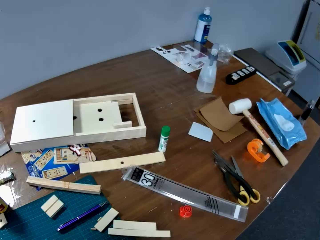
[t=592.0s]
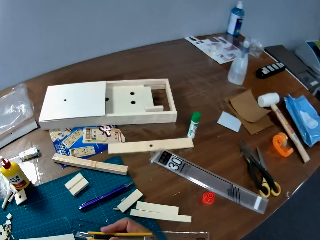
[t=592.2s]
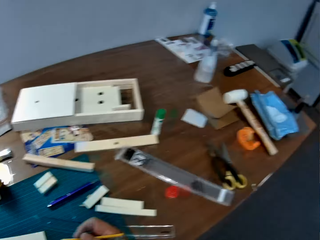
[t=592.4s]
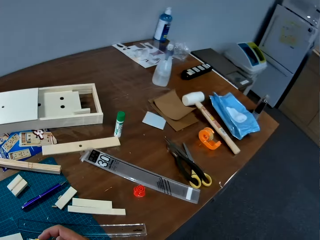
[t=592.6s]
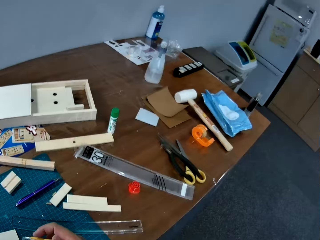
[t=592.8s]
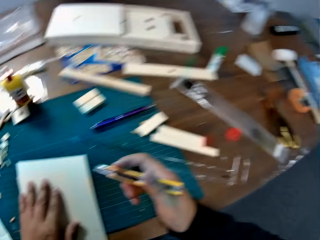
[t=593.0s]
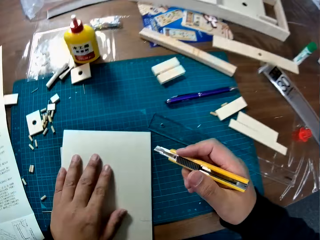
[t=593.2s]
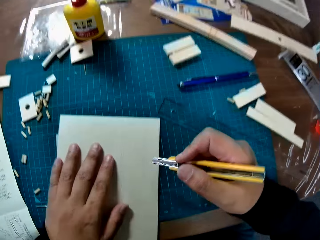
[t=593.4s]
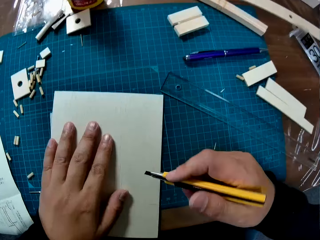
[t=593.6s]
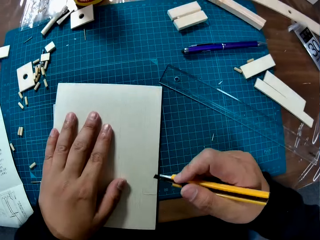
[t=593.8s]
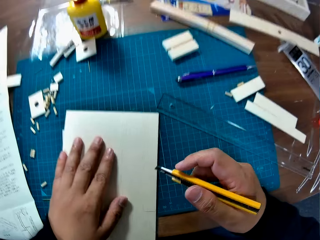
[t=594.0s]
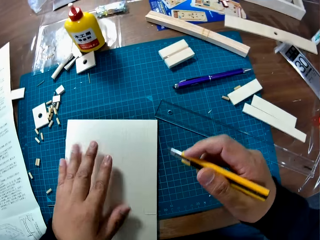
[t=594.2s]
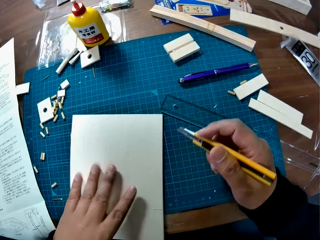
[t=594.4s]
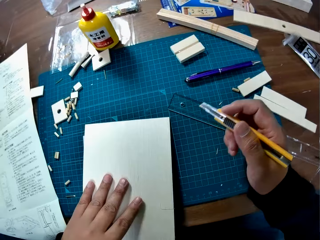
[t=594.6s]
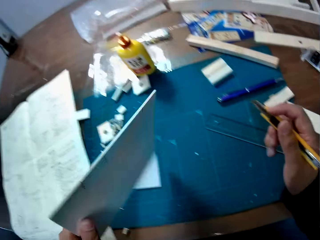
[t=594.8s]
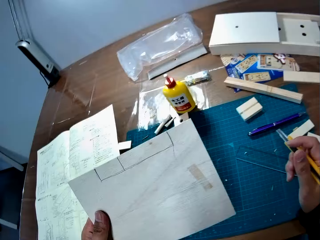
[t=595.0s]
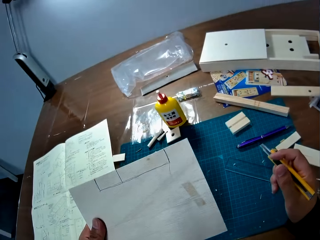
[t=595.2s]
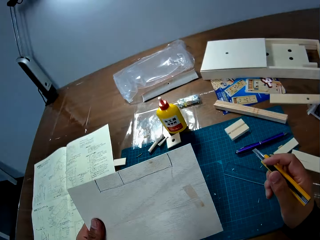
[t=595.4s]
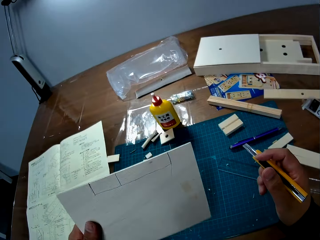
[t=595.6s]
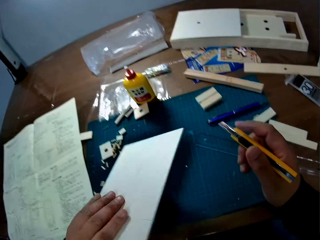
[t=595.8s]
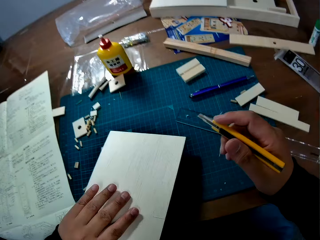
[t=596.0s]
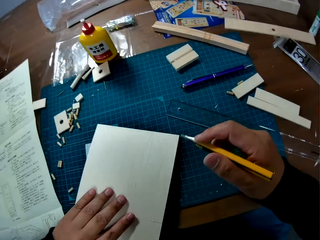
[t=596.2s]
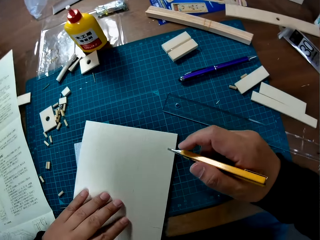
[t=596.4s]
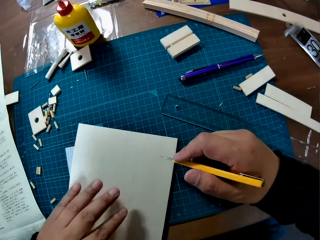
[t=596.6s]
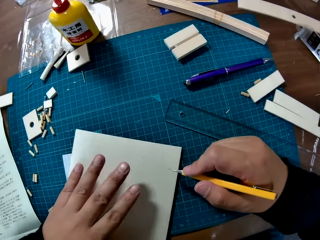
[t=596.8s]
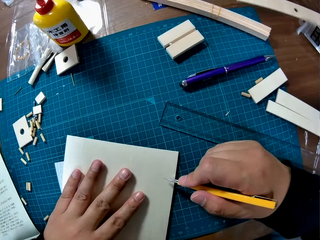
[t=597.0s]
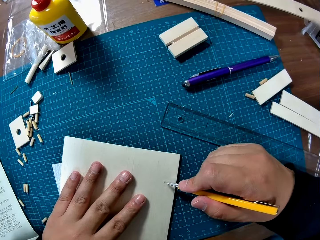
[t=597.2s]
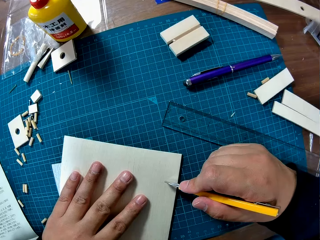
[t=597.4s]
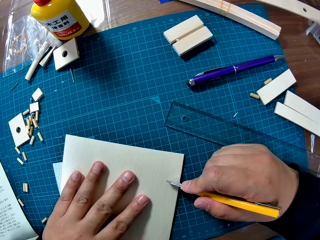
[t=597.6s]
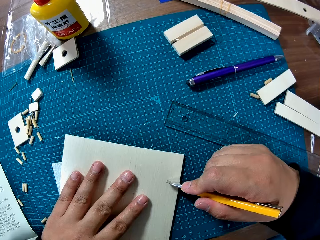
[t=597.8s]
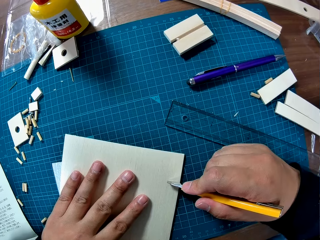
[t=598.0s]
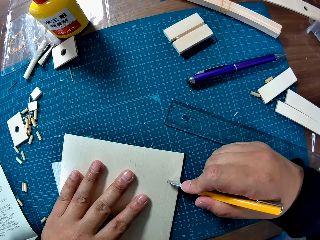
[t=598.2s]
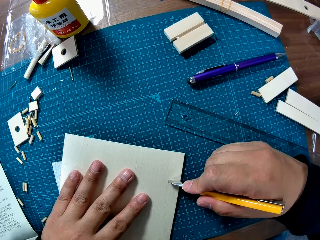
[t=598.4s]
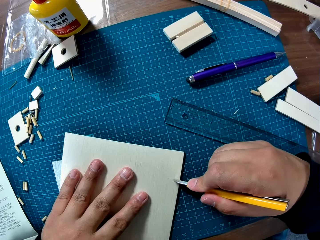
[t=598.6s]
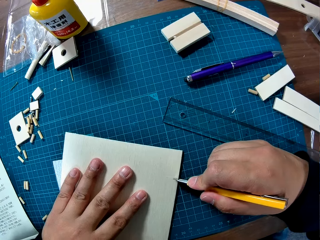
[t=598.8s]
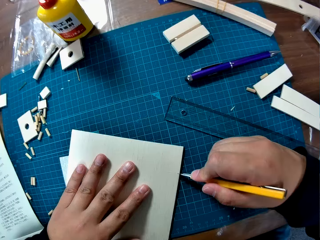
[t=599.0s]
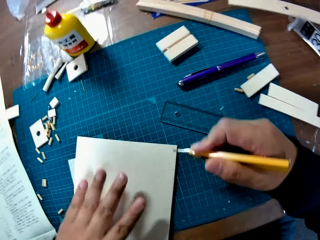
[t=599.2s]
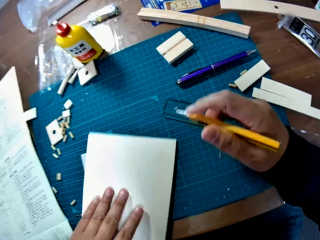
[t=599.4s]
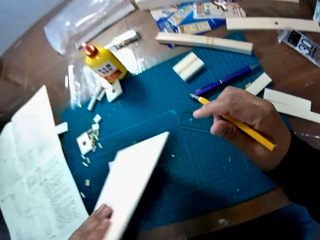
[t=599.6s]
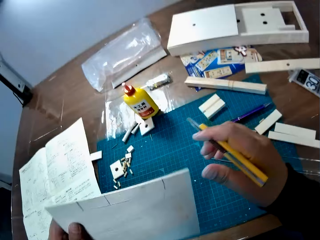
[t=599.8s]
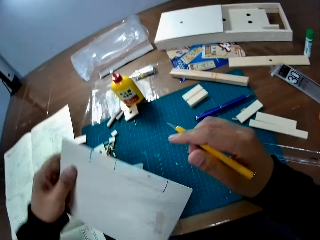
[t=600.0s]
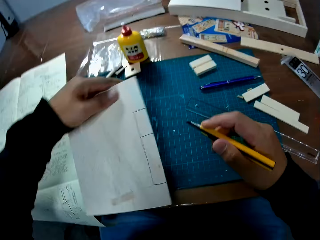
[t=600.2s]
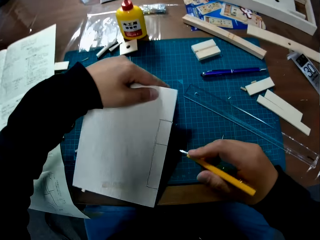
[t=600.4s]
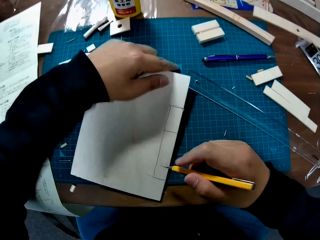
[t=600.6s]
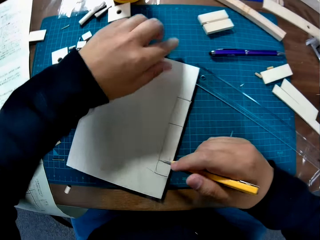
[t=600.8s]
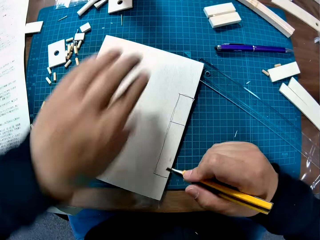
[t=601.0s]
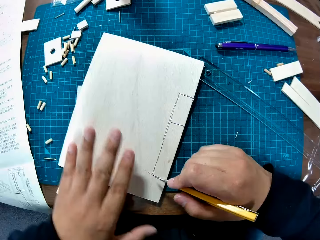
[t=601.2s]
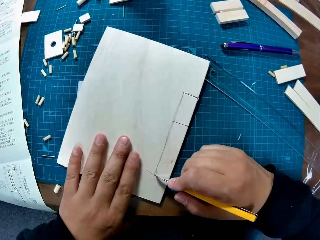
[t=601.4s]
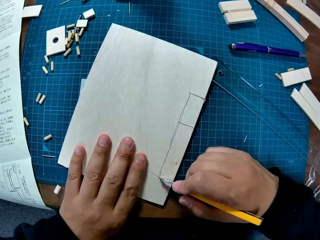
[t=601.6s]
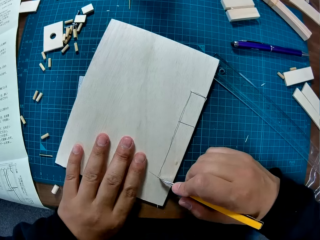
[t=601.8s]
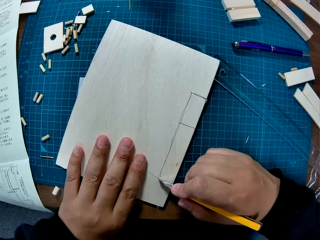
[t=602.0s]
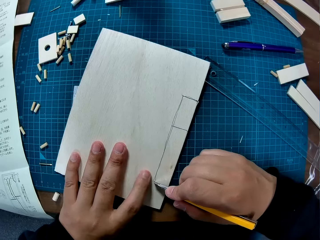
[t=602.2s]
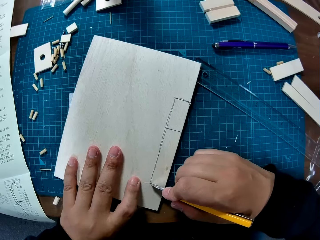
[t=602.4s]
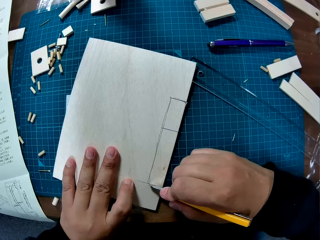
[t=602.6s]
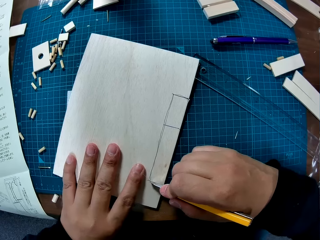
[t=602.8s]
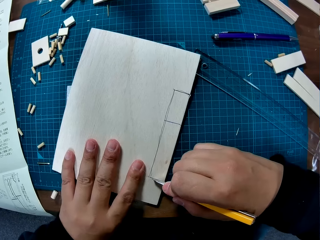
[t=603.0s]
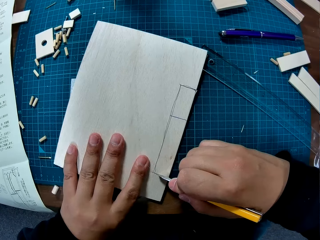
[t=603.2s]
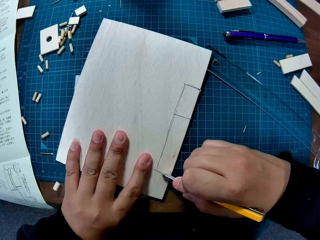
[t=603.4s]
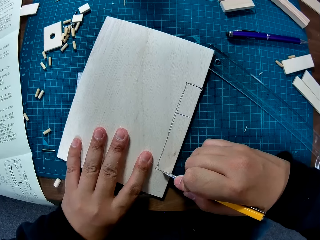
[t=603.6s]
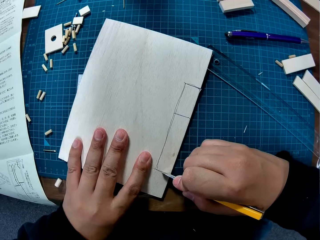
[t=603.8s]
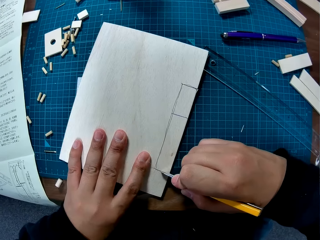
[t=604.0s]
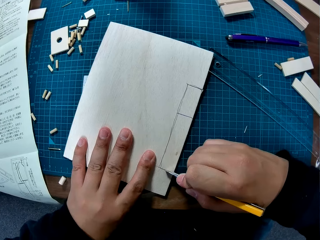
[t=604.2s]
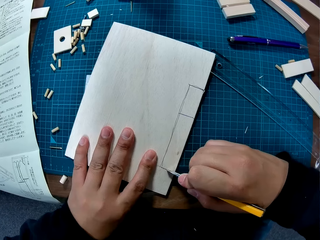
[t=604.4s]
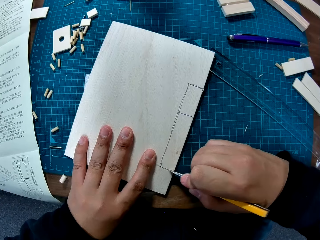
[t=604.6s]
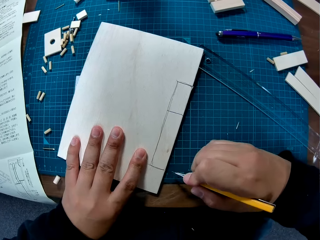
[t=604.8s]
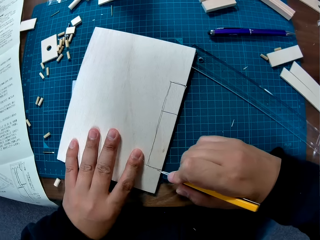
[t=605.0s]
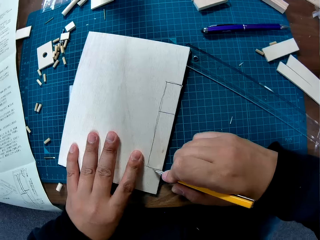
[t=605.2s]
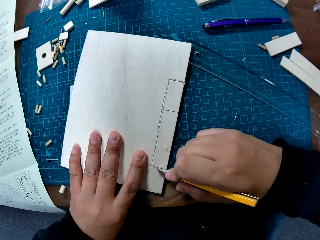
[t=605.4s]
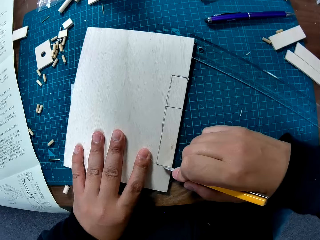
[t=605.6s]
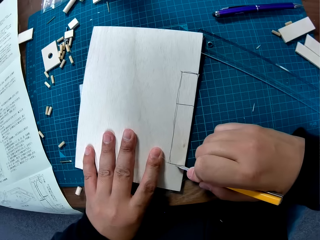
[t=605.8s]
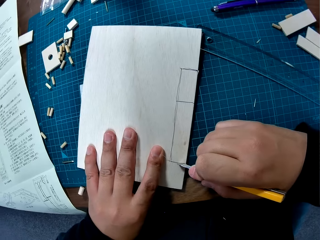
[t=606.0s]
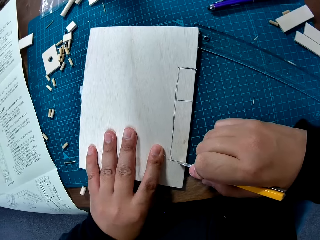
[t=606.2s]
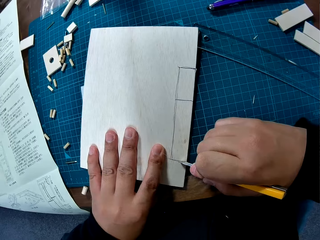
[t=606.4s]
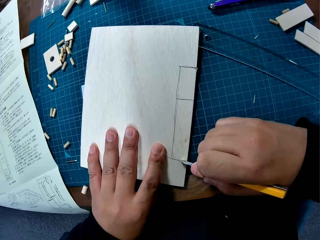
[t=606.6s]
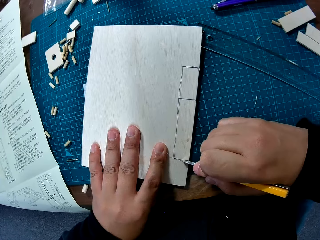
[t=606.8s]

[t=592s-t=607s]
The camera wearer flips the wood sheet or laser craft. They place the wood sheet on the table. They cut the wood sheet with the snap knife. They hold the laser craft. They change the position of the wood sheet on the table. They cut the wood sheet with the snap knife.

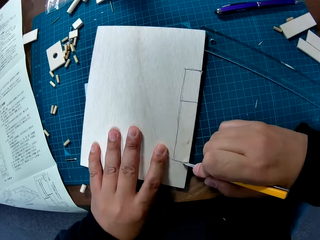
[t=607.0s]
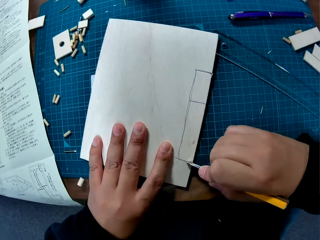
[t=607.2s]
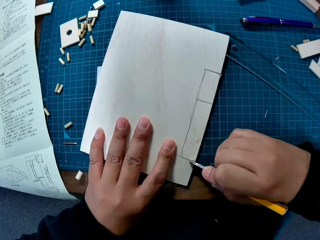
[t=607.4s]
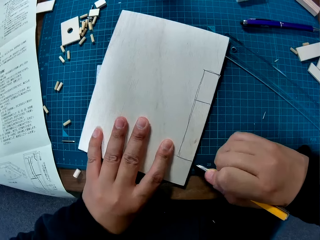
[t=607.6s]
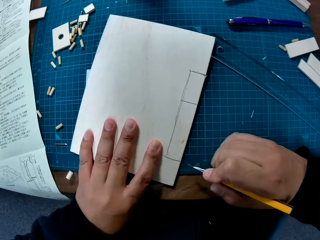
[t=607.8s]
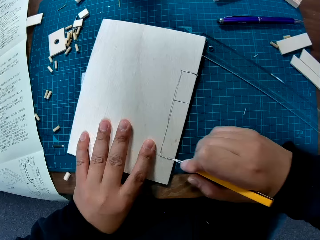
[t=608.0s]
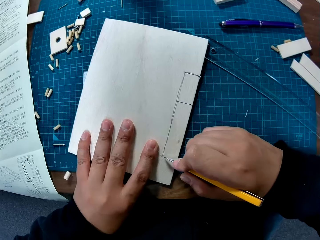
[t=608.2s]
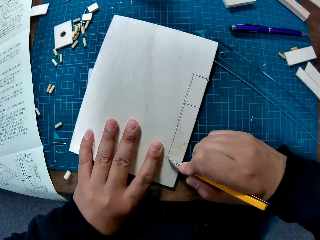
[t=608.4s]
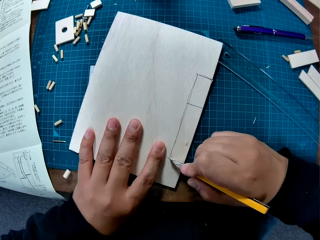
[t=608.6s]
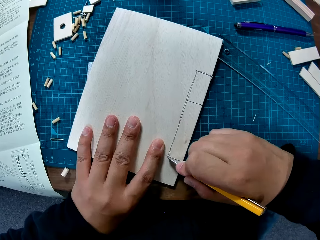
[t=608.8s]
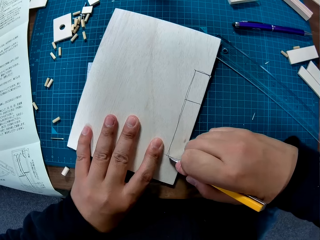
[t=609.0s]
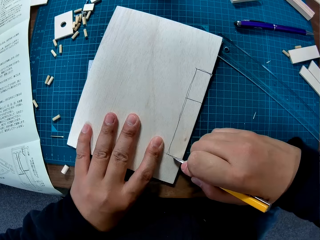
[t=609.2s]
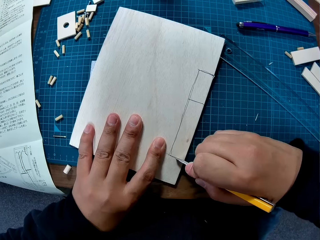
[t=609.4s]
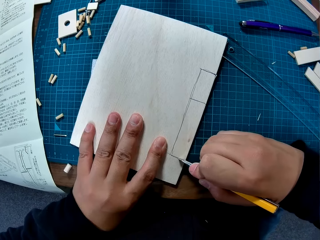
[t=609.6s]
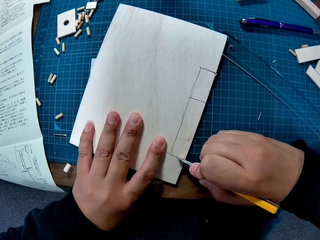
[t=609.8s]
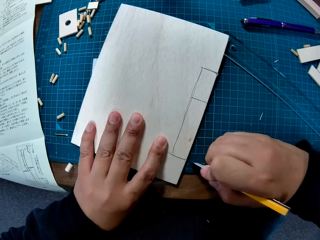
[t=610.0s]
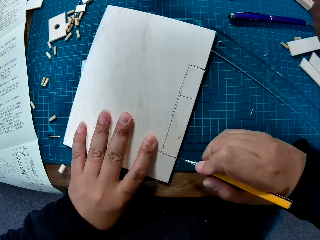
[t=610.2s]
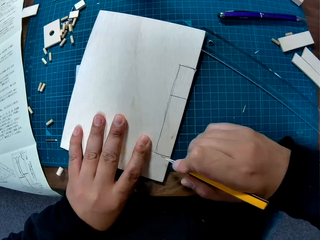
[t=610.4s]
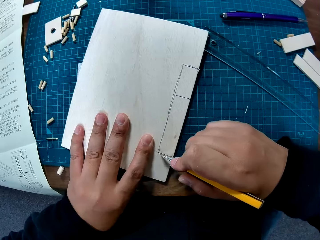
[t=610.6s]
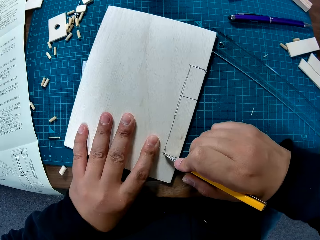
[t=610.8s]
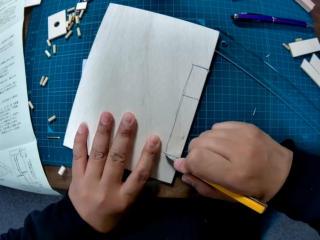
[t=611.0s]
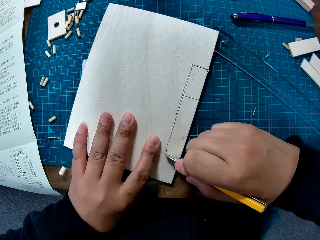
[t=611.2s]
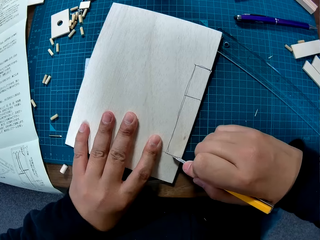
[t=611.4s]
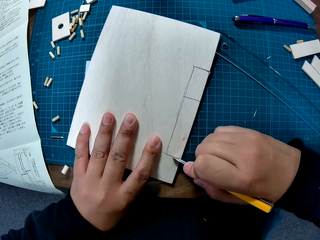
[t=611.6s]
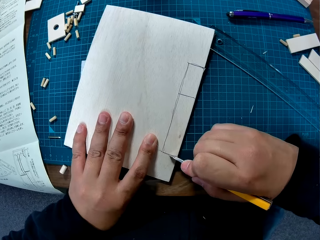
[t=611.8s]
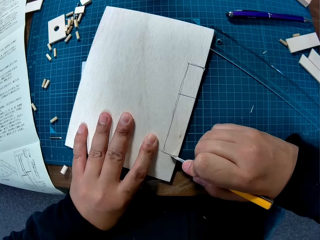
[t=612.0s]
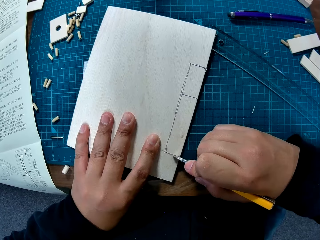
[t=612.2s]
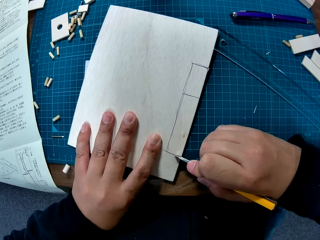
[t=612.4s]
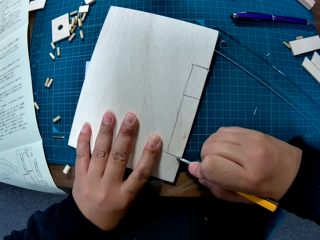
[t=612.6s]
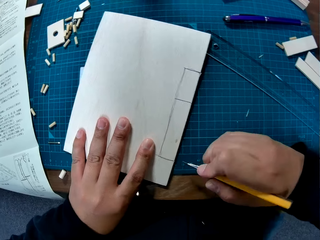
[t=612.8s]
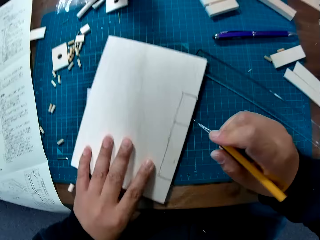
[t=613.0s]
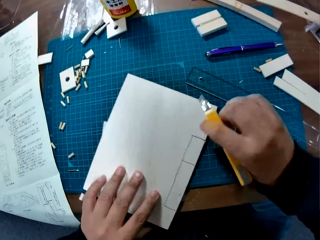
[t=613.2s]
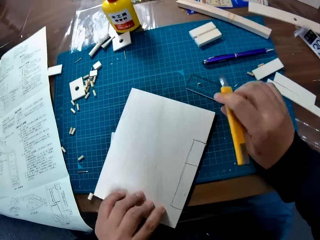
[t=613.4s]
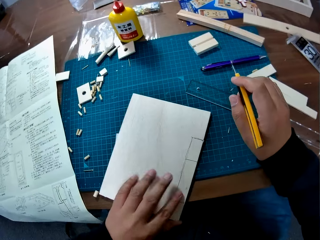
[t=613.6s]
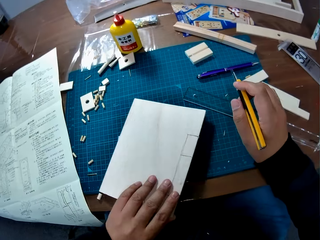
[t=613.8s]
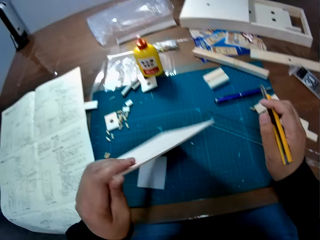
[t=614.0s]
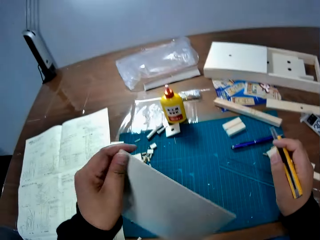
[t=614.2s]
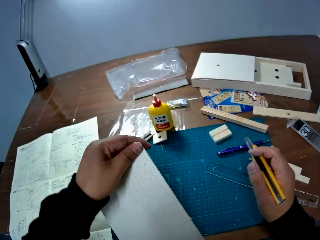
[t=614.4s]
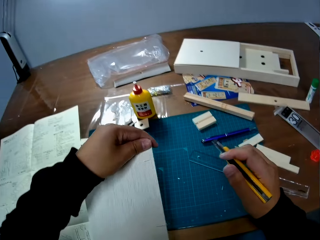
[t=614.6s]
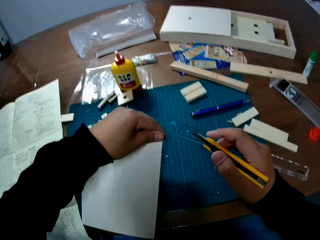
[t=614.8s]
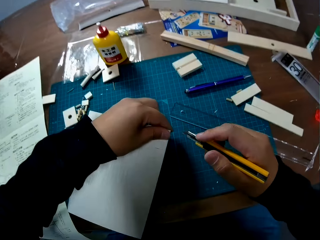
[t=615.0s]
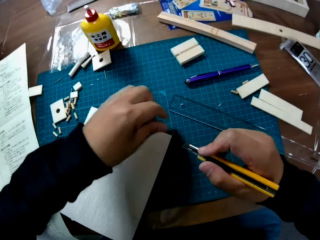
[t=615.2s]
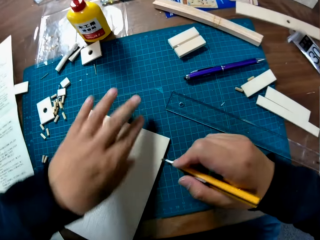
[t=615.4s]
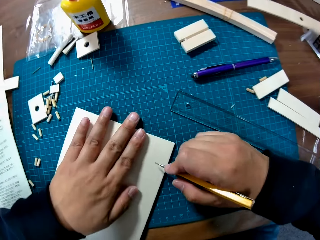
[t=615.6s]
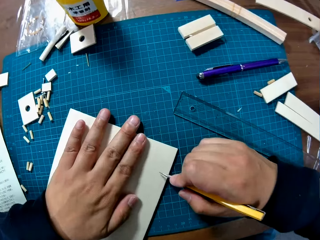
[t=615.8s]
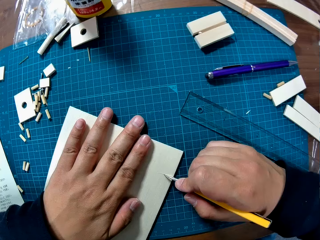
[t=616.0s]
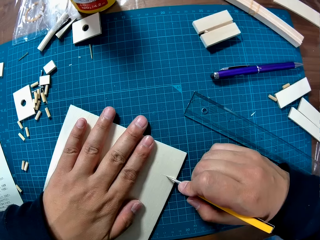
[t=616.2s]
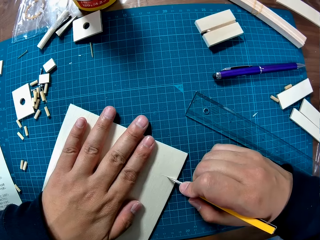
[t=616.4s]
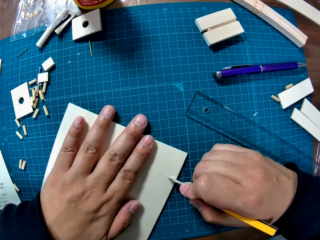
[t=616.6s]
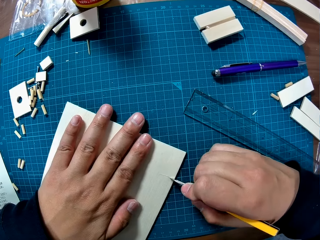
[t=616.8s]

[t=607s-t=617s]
The camera wearer checks the other side of the wood sheet. They hold the laser craft. They place the wood piece on the table.
